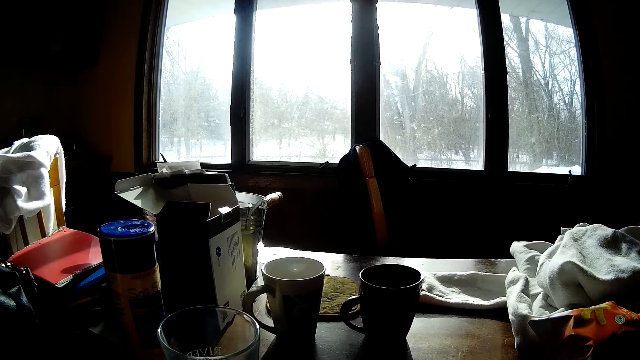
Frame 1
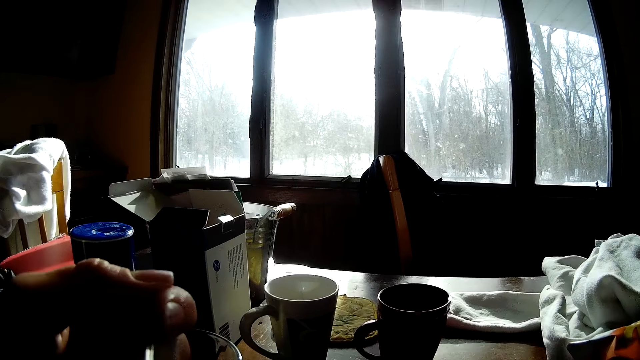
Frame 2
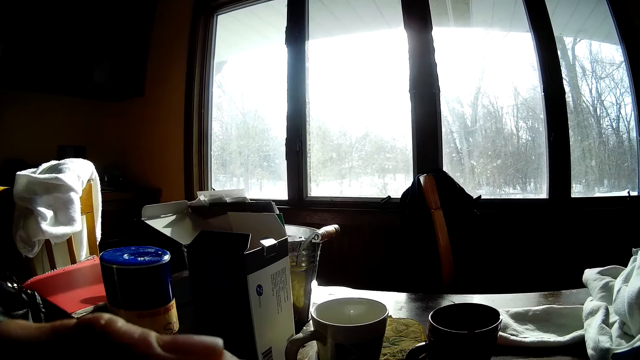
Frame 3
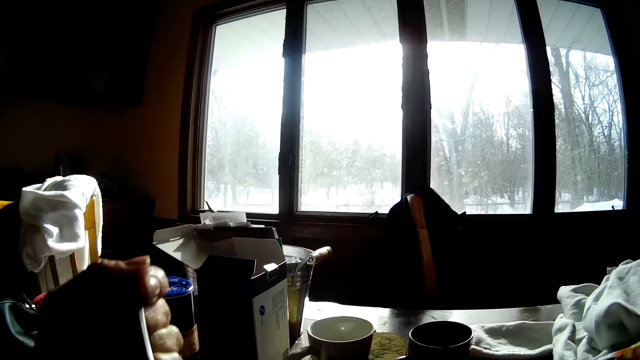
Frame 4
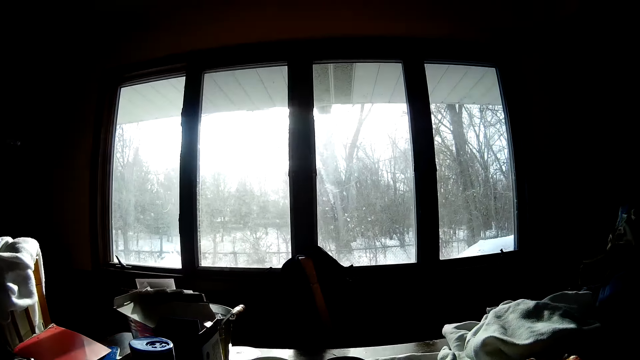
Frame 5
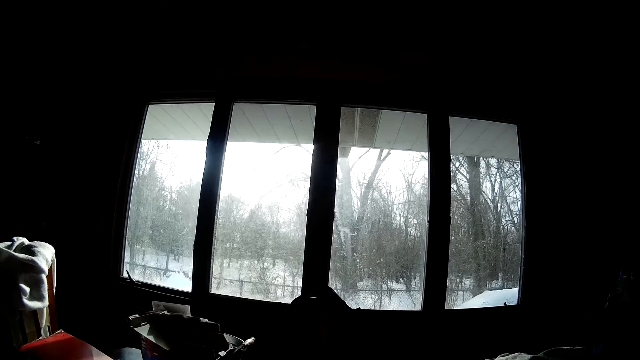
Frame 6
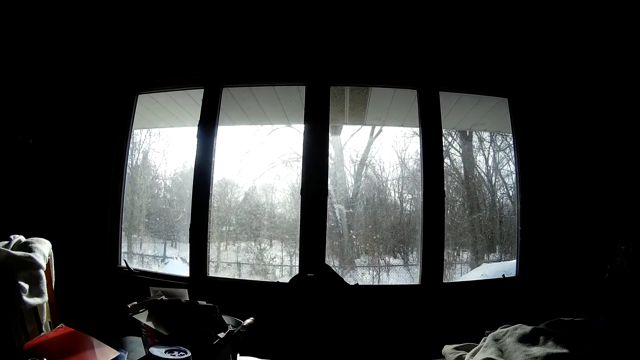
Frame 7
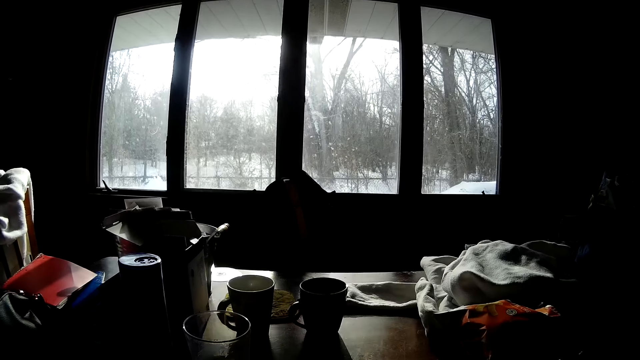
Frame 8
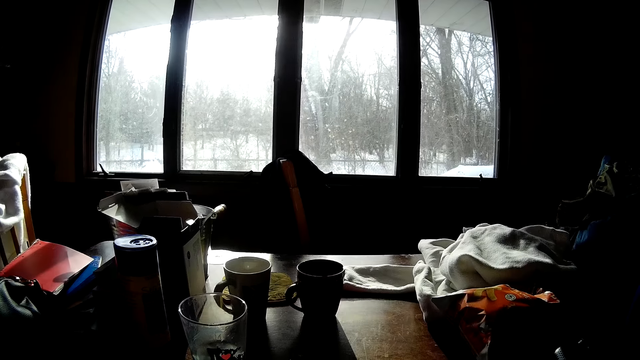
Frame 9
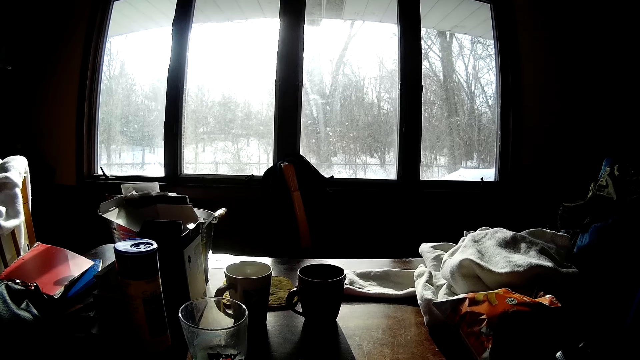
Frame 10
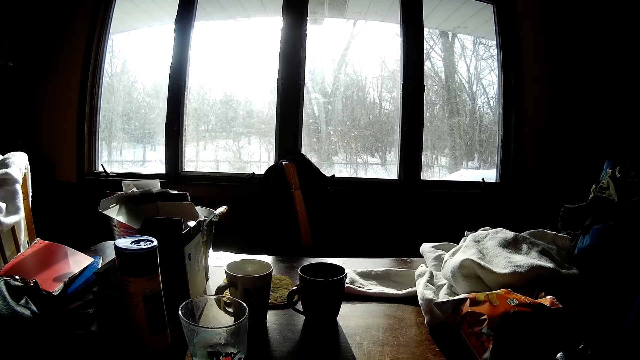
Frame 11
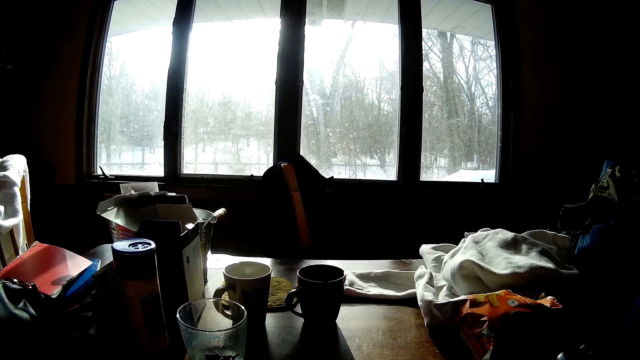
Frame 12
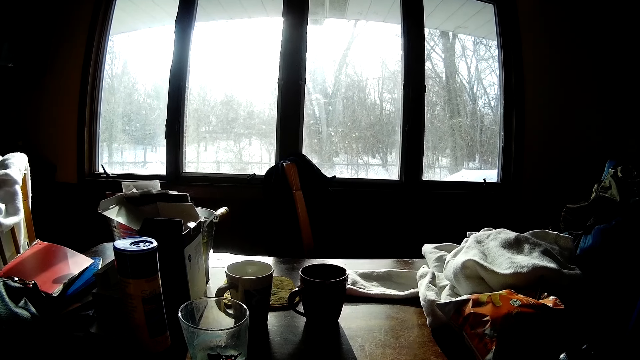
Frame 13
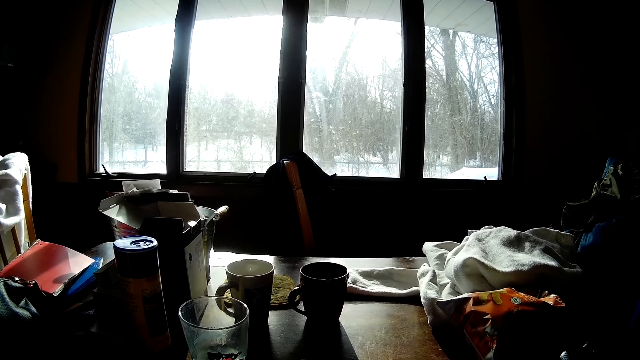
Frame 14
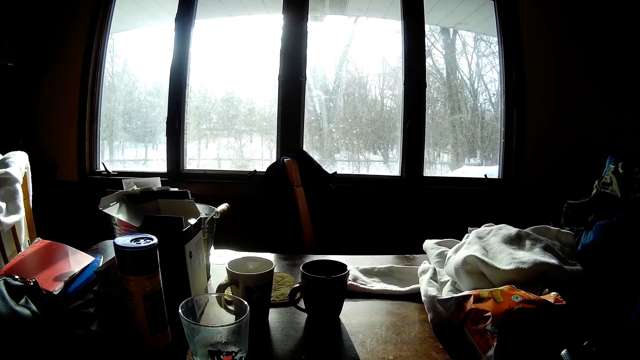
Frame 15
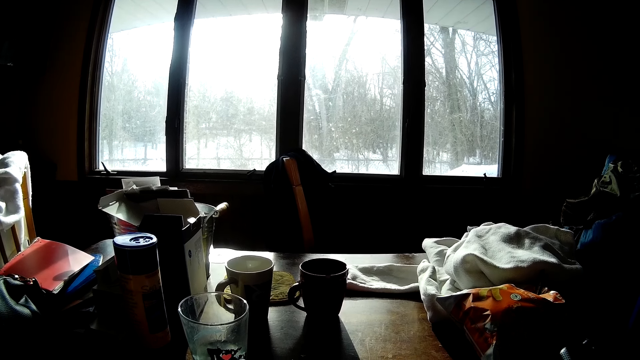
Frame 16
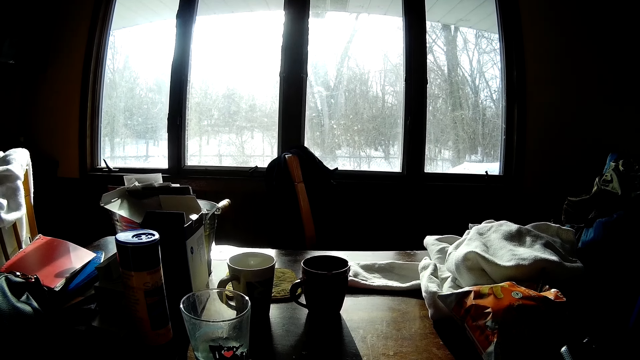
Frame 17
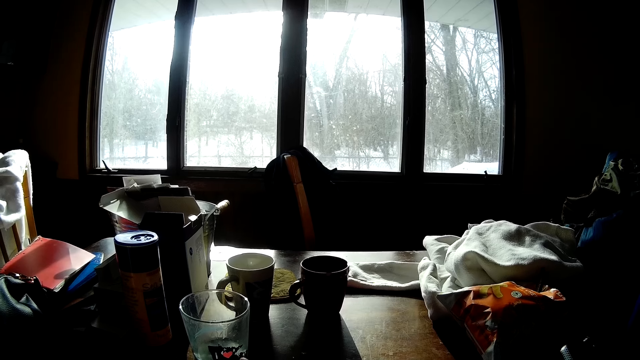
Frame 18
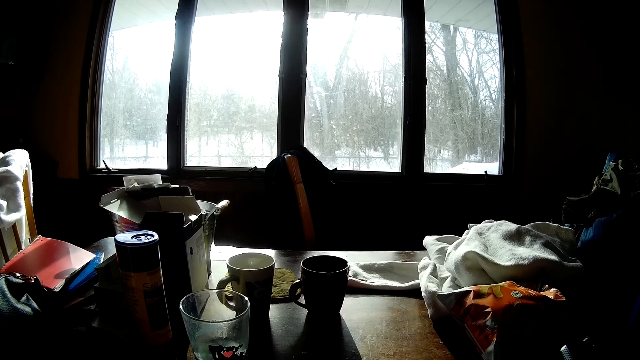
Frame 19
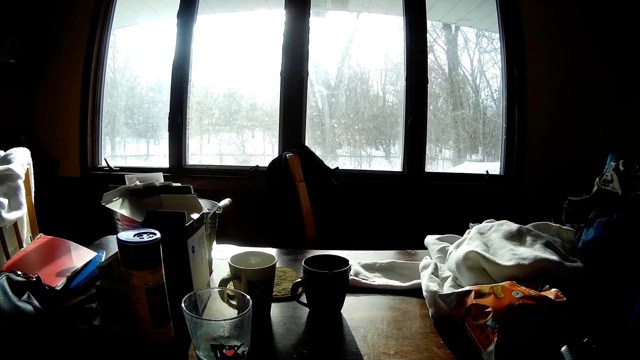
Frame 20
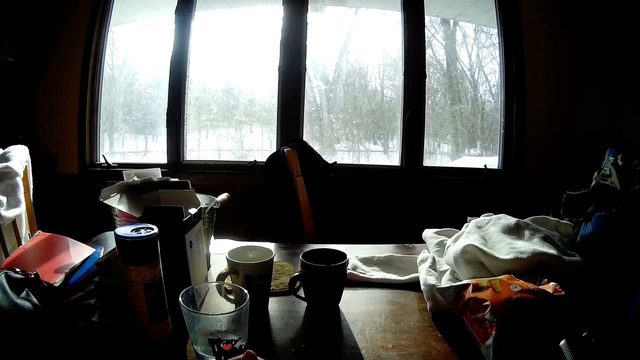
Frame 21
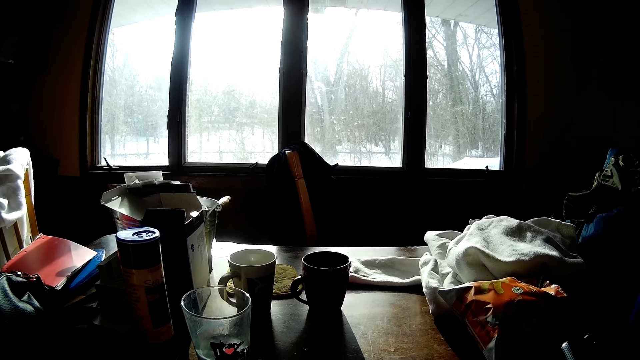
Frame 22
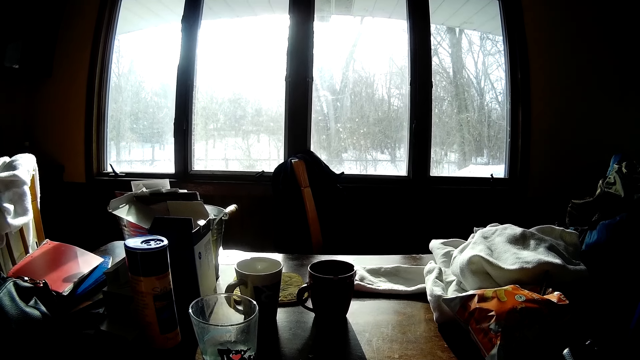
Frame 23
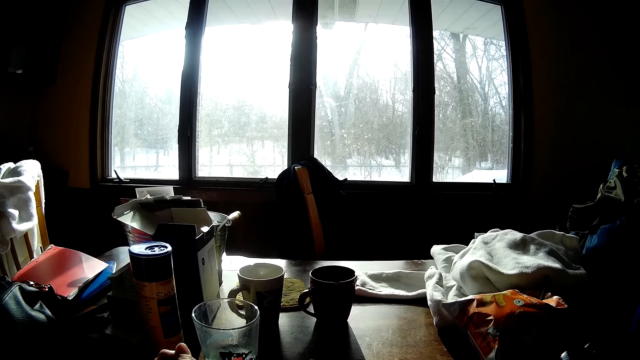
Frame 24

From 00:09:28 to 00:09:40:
The camera wearer eats something with a spoon. They look around.

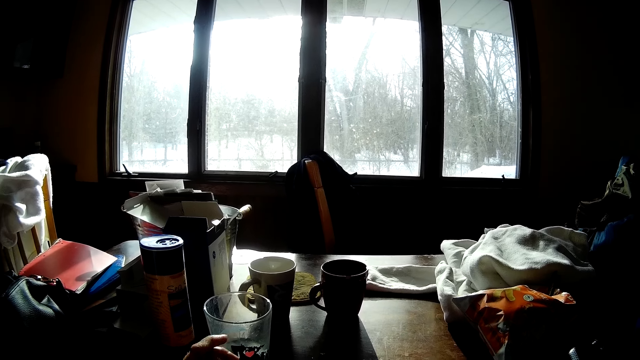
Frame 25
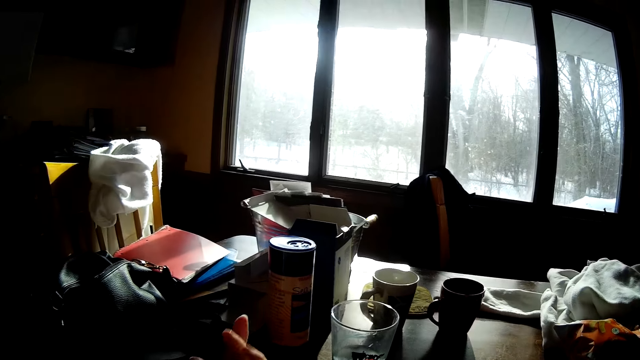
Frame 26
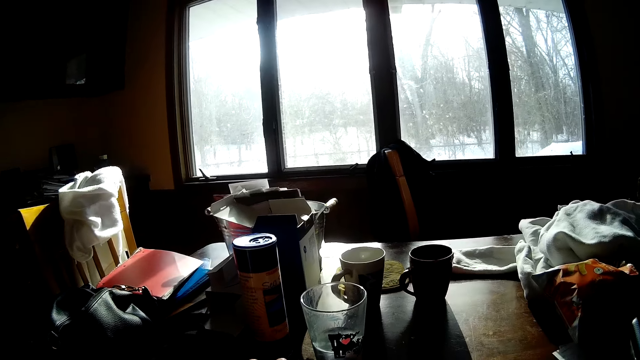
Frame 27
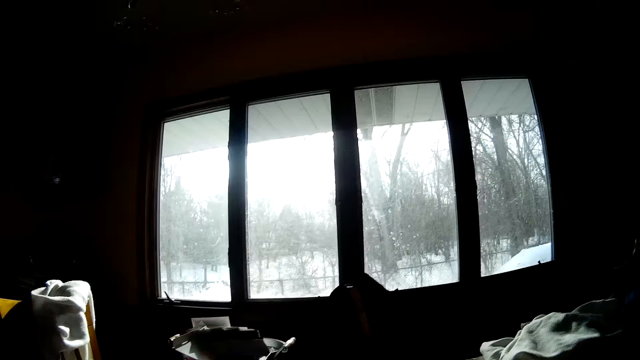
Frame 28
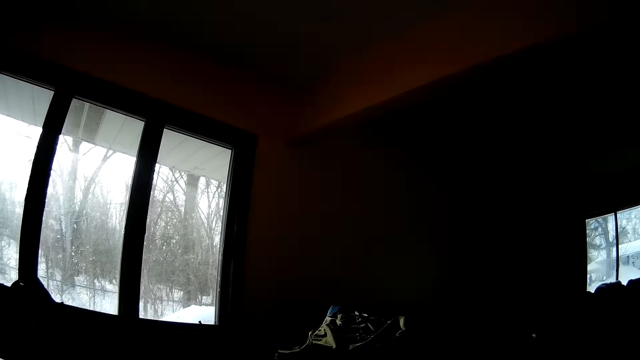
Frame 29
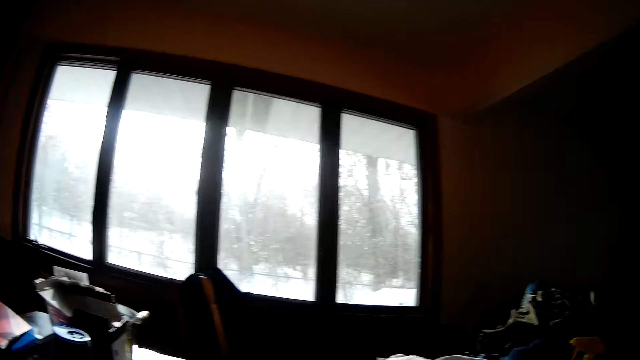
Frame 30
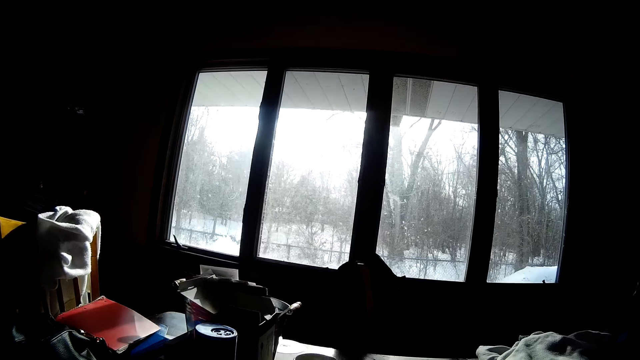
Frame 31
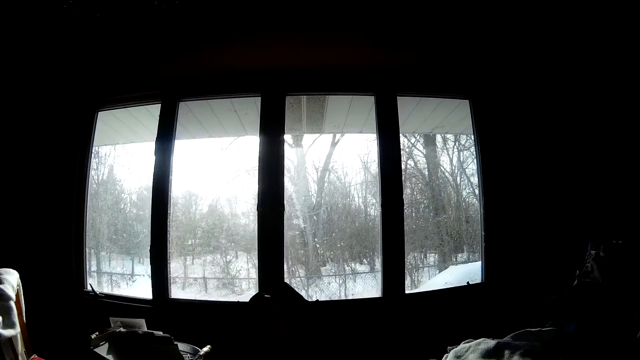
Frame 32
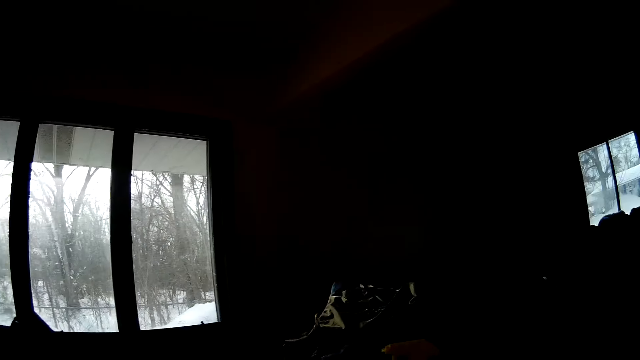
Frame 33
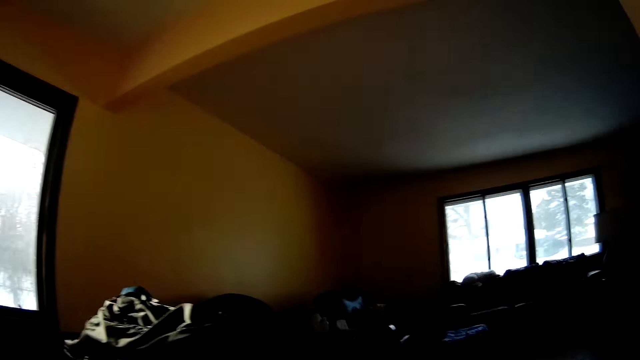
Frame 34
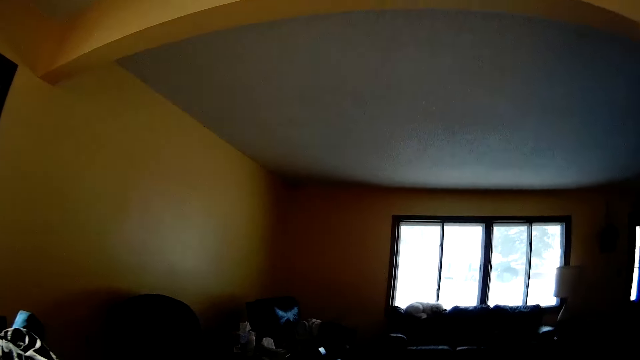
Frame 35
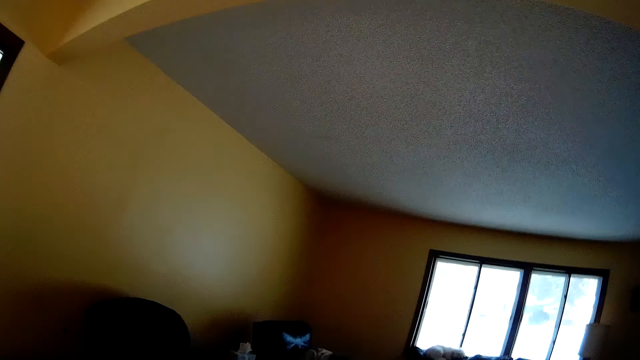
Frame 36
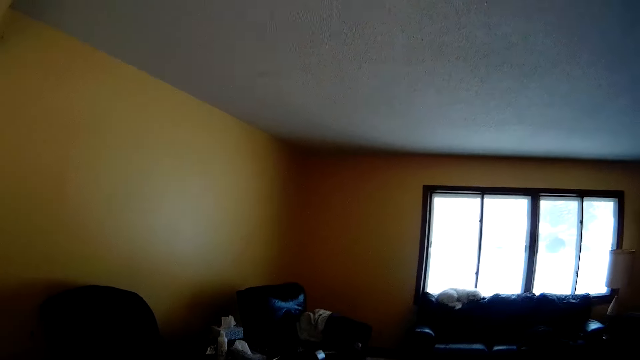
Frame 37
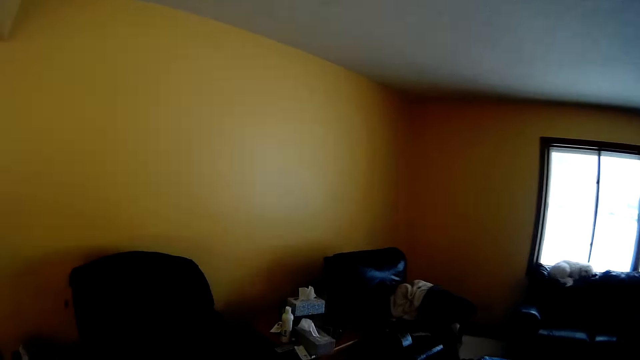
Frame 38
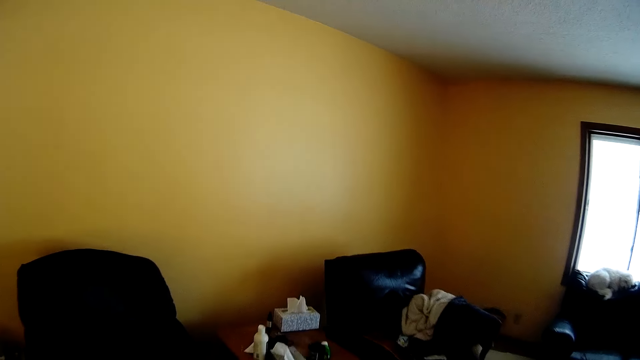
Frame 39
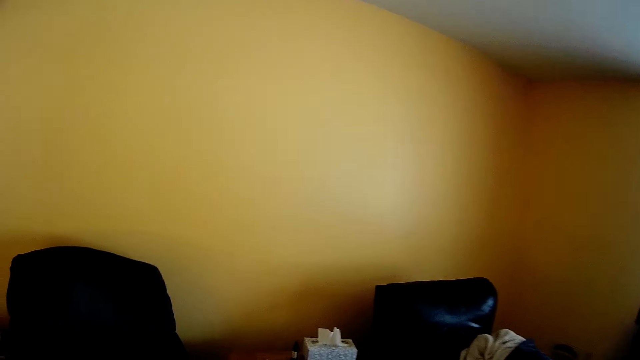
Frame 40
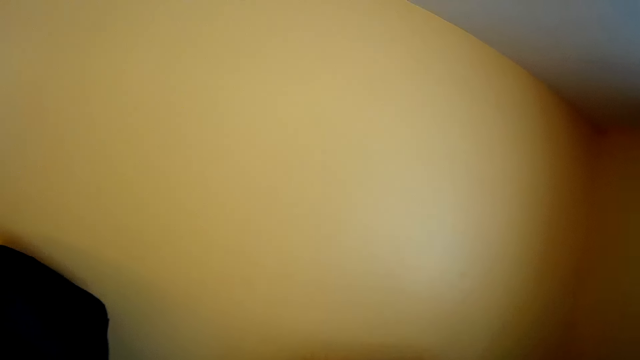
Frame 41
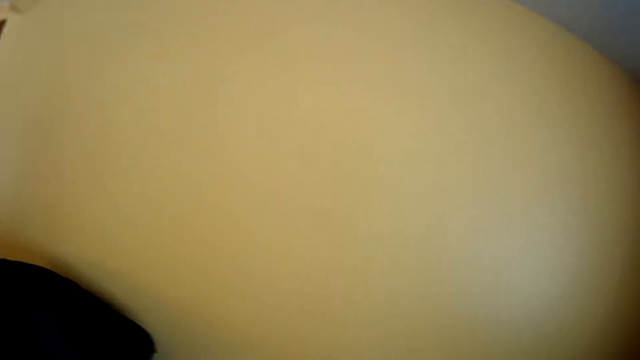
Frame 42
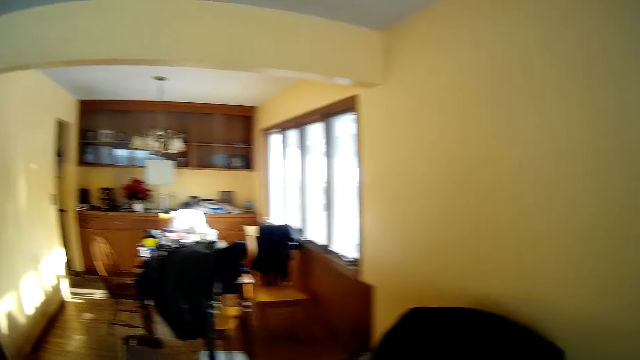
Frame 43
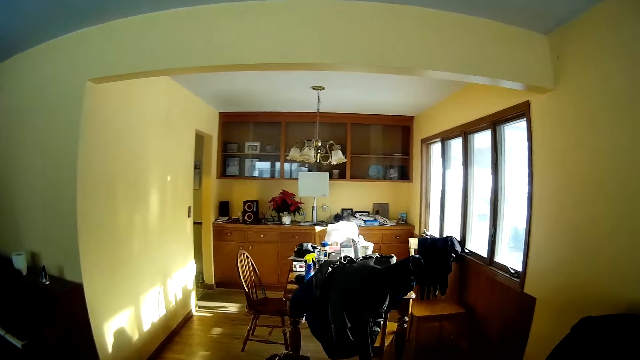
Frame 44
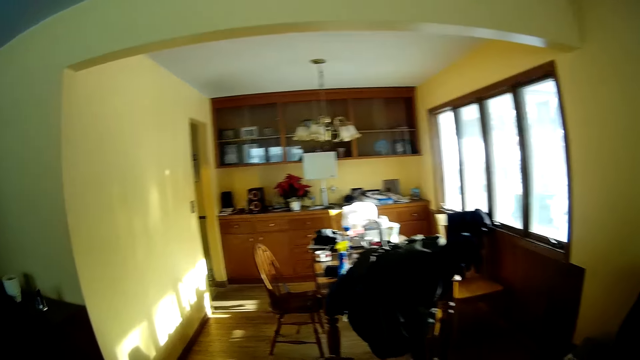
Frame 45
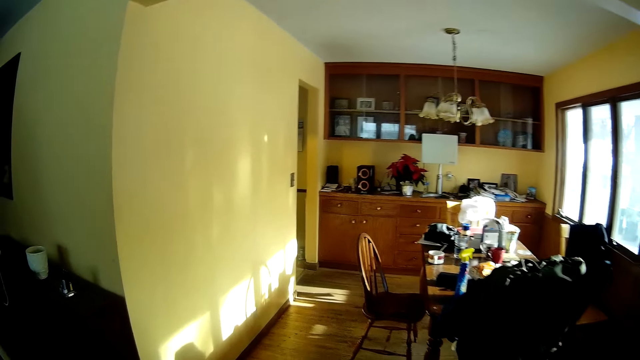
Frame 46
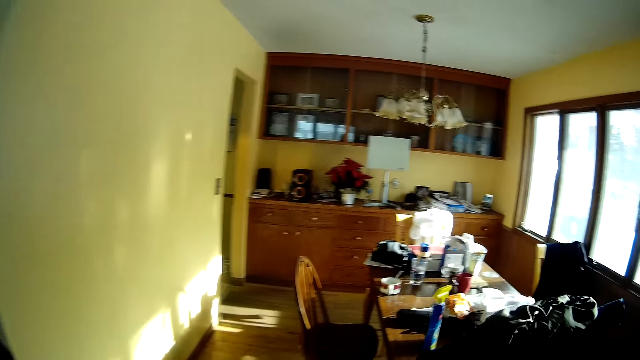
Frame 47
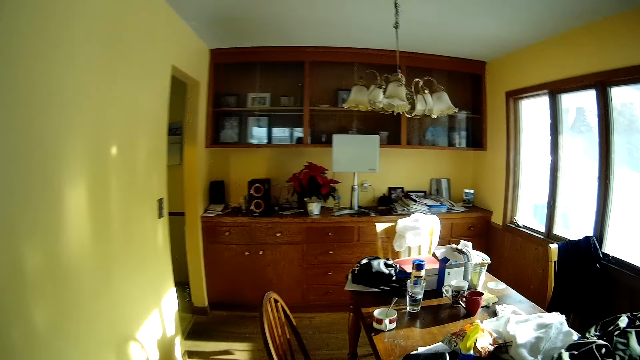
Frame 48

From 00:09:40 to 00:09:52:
The camera wearer walks to a sitting room from the dining room. They walk back to the dining area.
